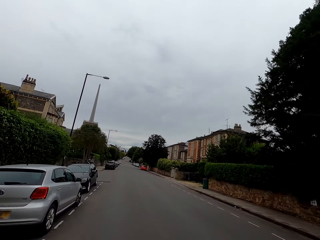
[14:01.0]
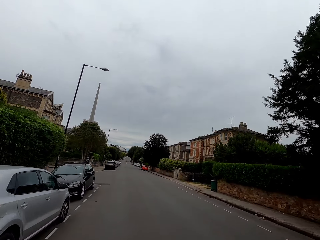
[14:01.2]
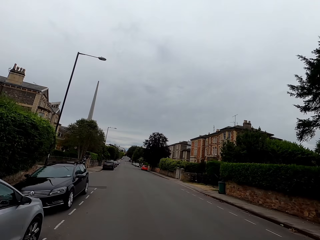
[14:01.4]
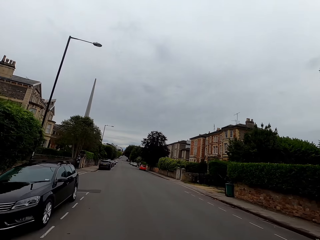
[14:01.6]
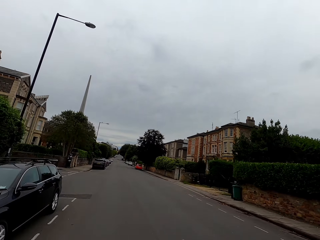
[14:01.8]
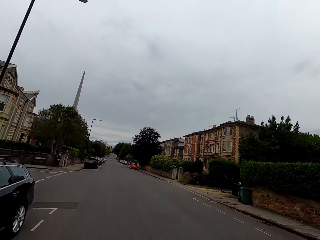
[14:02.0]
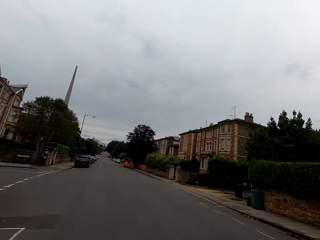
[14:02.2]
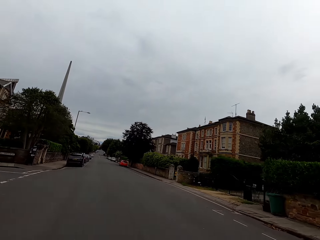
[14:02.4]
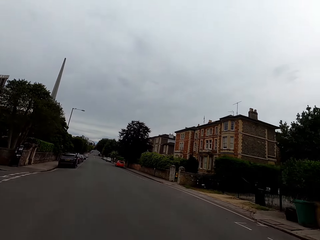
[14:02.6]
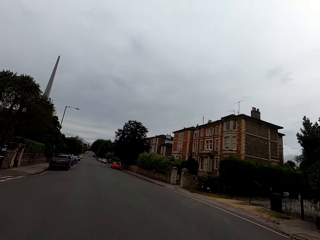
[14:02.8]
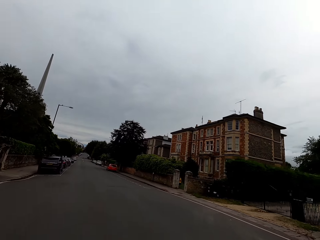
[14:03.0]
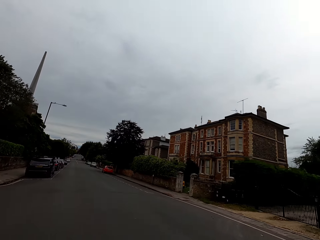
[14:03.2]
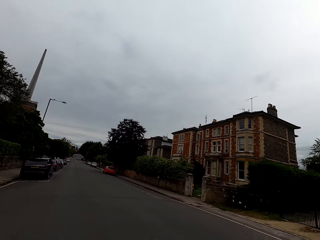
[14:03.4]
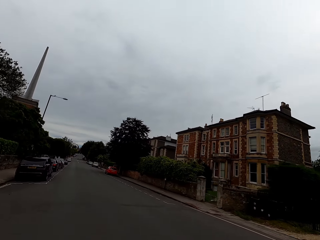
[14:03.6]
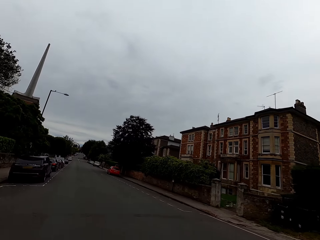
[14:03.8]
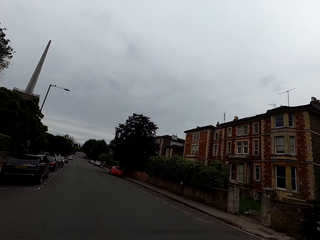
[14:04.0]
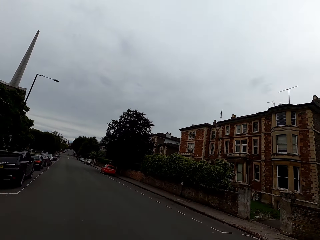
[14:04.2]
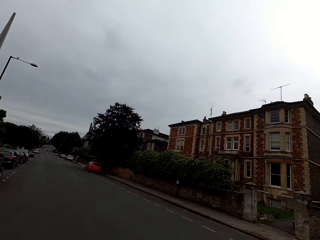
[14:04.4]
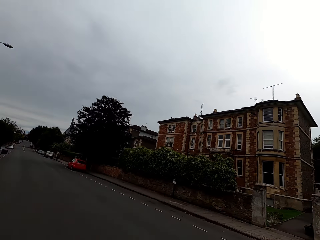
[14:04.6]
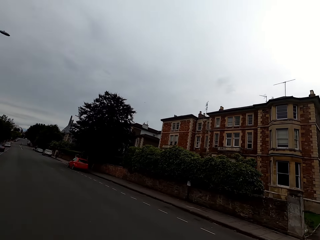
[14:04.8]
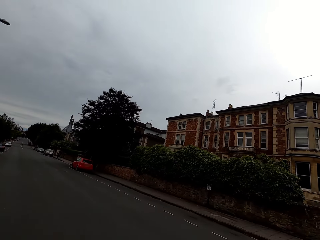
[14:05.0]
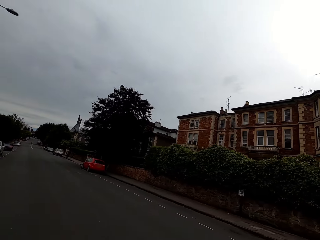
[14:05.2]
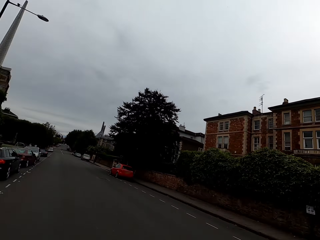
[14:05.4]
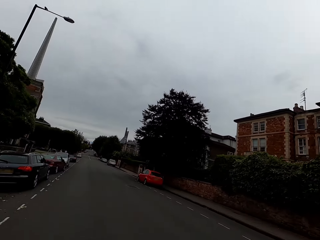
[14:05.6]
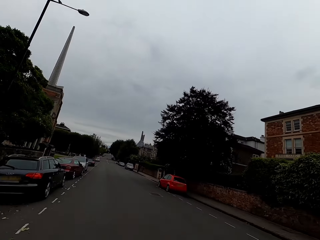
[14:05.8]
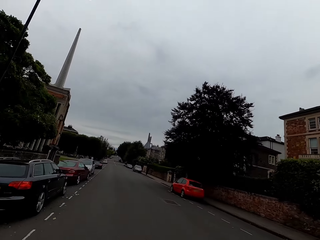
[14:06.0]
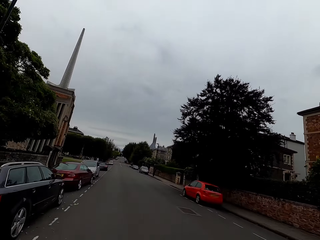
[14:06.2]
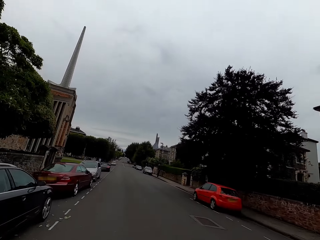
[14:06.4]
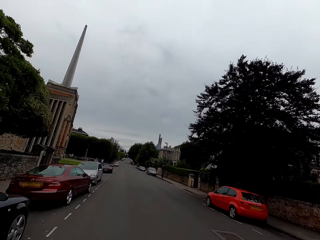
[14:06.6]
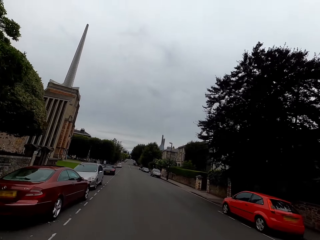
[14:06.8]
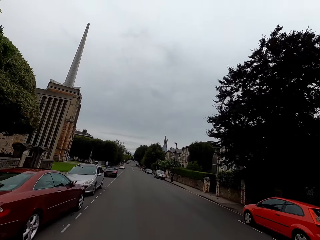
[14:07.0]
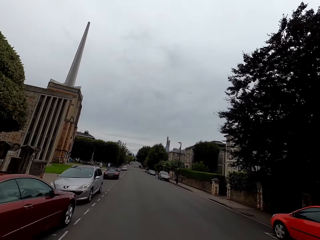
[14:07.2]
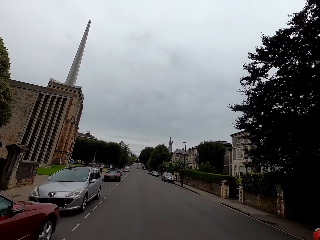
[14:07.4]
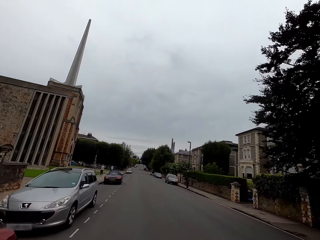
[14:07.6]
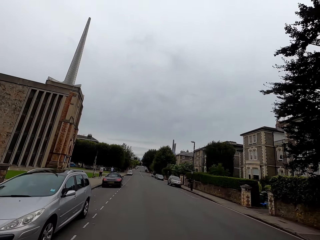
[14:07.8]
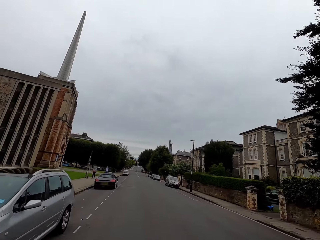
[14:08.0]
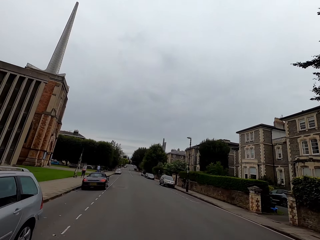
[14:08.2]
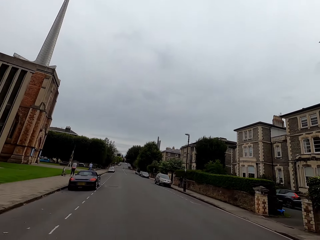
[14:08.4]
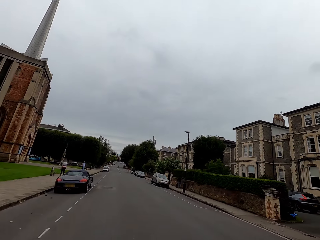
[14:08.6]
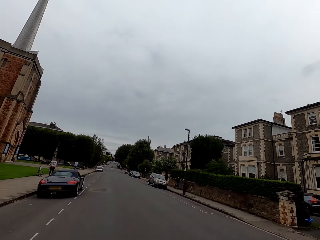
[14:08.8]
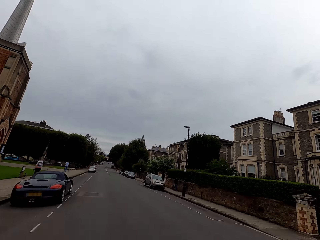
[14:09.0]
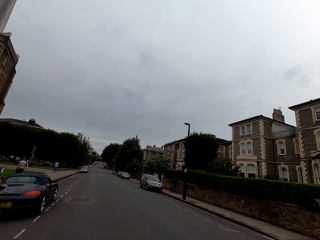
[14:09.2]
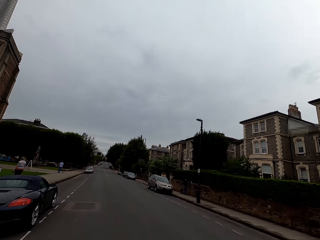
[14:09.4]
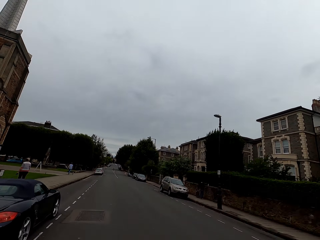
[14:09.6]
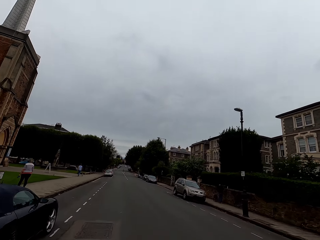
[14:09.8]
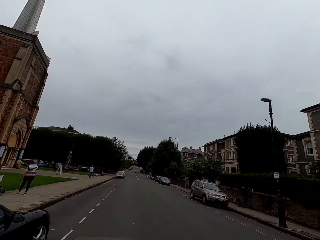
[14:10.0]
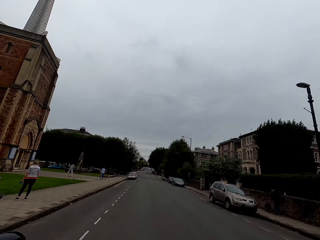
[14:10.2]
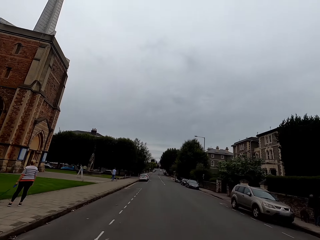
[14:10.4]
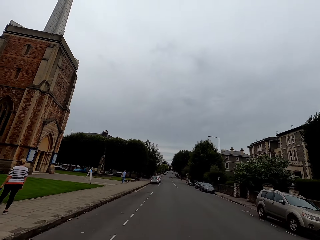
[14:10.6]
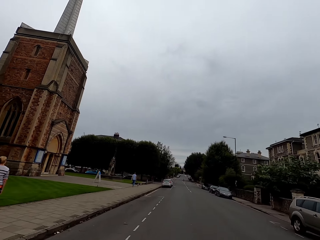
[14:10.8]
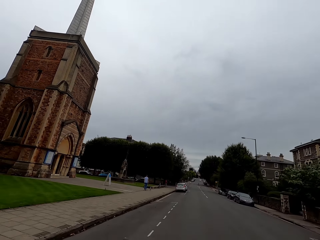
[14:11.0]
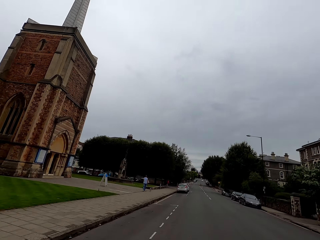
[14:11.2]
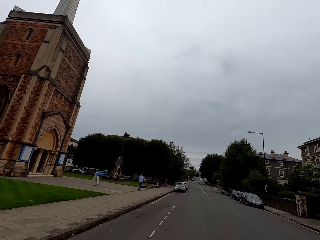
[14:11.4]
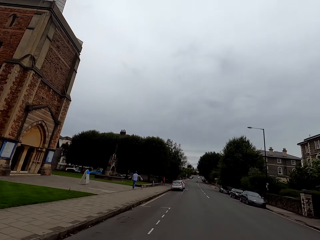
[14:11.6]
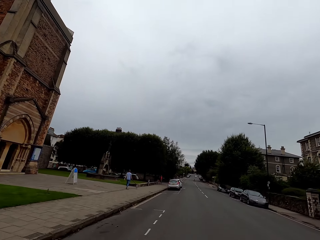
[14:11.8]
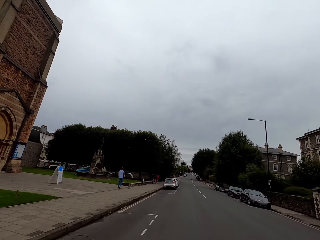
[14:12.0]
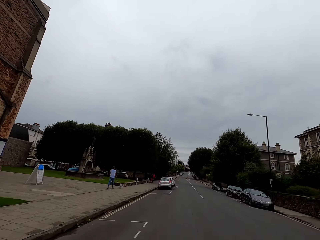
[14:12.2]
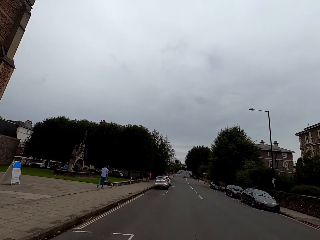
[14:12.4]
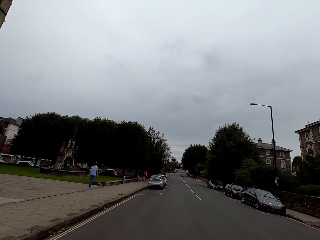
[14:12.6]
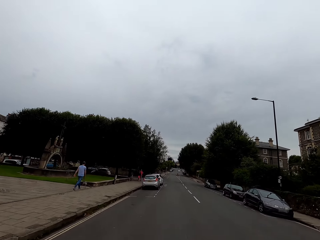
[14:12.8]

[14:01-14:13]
The camera wearer rides a bike on the road and looks around.

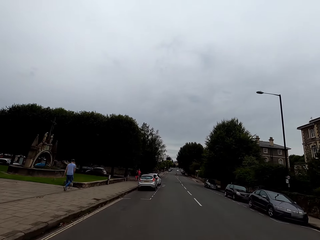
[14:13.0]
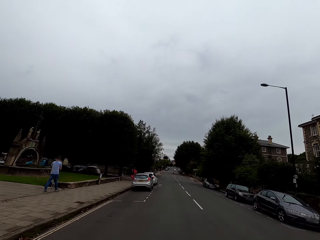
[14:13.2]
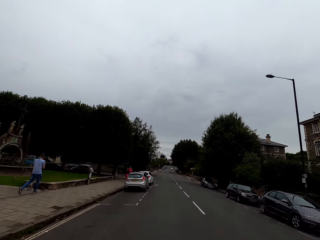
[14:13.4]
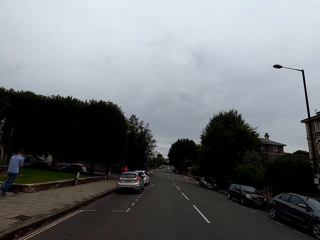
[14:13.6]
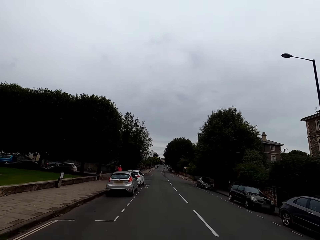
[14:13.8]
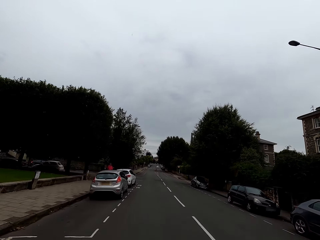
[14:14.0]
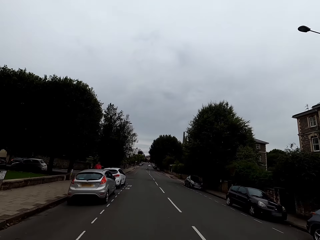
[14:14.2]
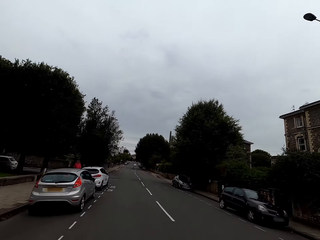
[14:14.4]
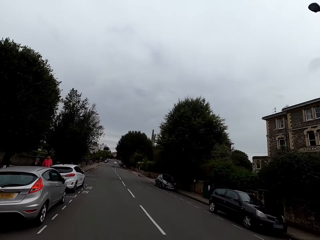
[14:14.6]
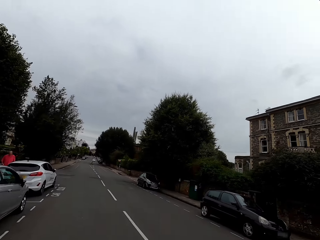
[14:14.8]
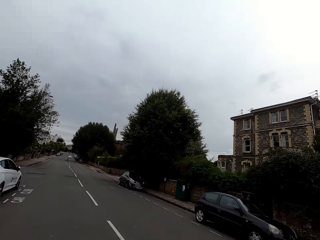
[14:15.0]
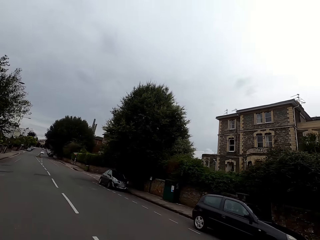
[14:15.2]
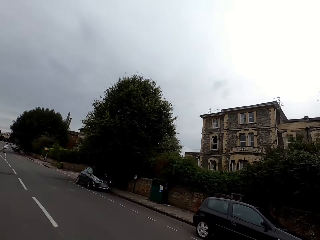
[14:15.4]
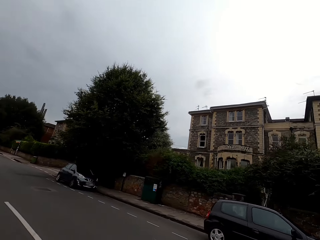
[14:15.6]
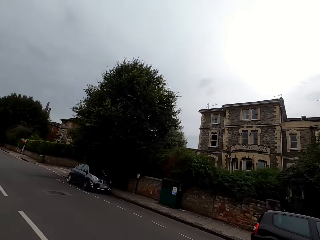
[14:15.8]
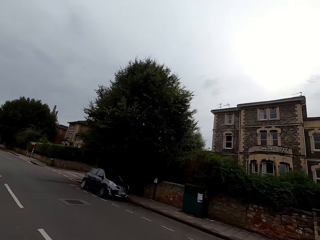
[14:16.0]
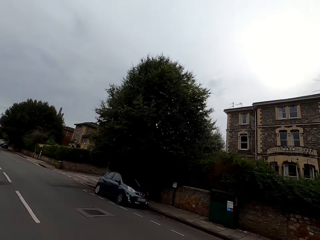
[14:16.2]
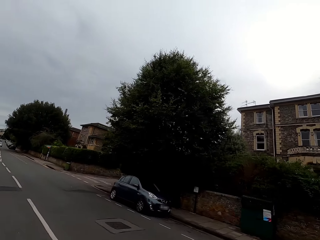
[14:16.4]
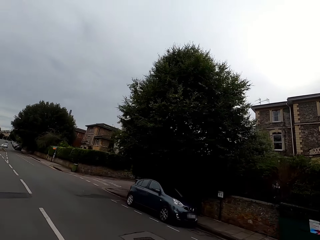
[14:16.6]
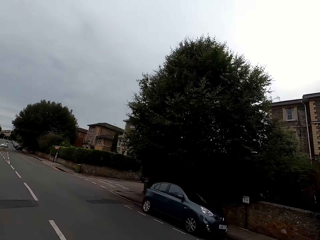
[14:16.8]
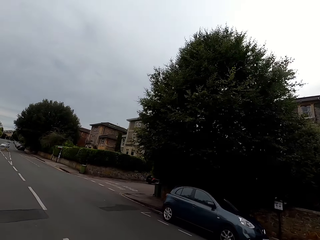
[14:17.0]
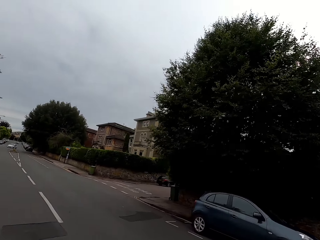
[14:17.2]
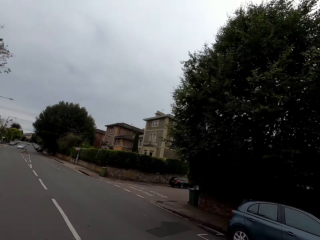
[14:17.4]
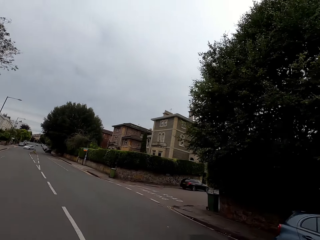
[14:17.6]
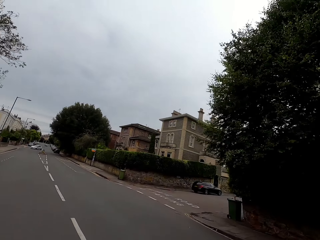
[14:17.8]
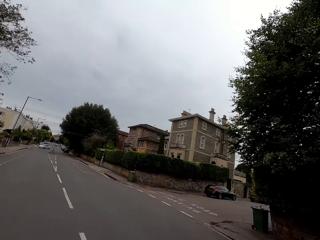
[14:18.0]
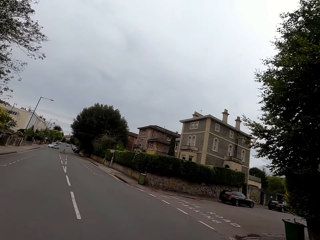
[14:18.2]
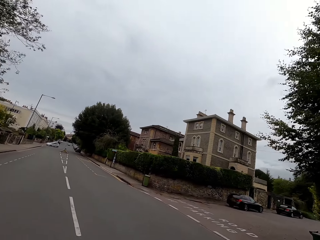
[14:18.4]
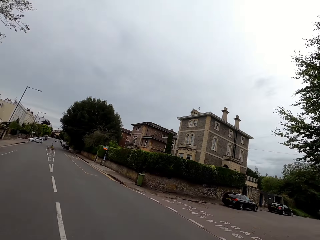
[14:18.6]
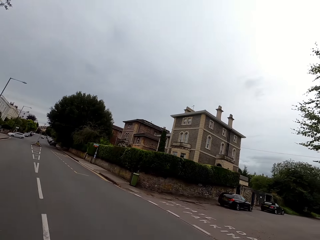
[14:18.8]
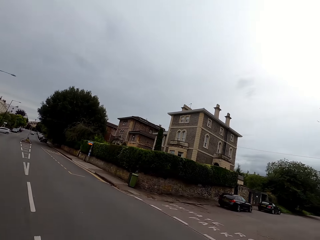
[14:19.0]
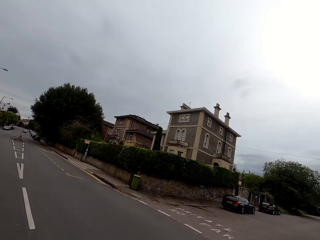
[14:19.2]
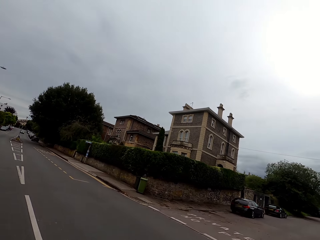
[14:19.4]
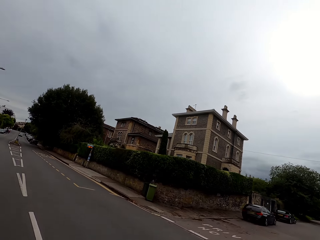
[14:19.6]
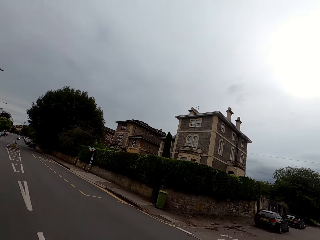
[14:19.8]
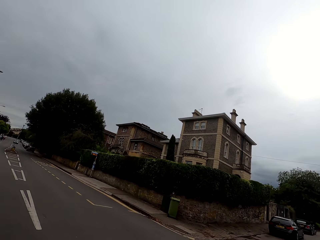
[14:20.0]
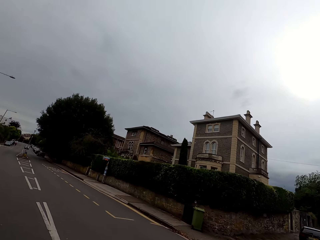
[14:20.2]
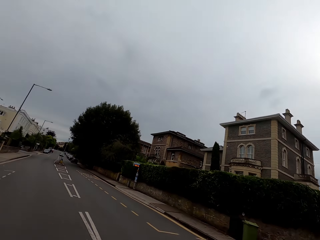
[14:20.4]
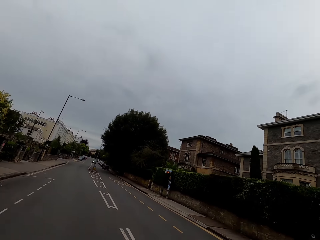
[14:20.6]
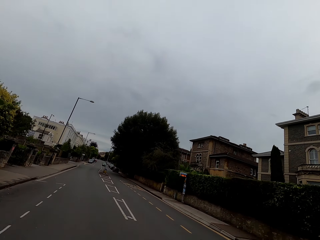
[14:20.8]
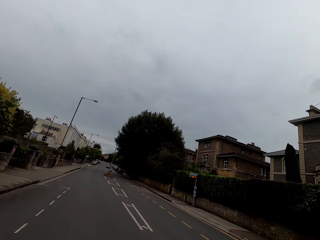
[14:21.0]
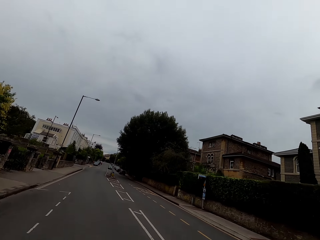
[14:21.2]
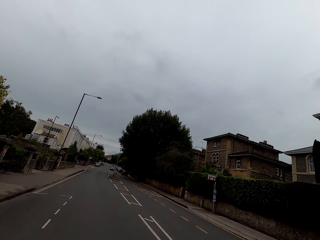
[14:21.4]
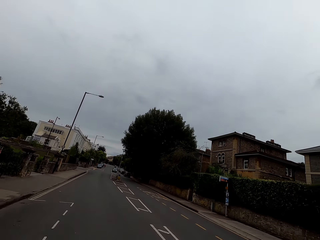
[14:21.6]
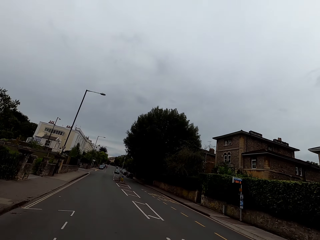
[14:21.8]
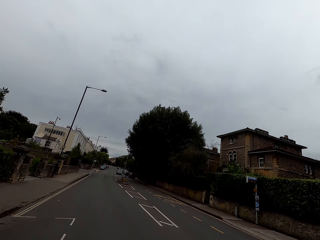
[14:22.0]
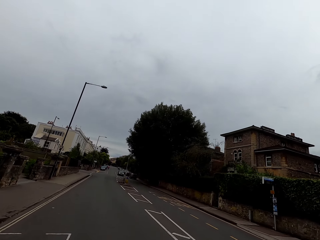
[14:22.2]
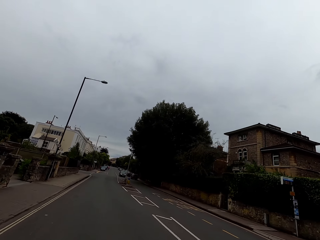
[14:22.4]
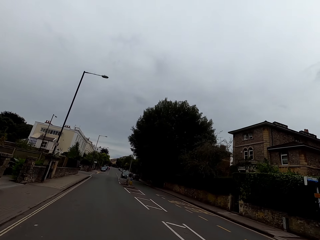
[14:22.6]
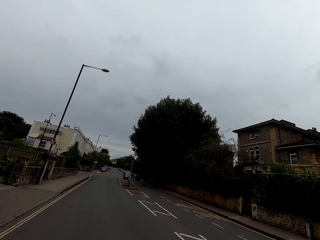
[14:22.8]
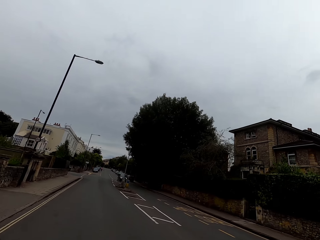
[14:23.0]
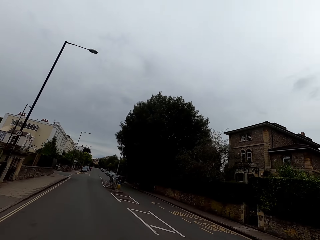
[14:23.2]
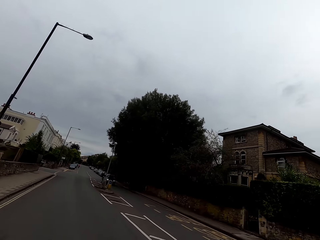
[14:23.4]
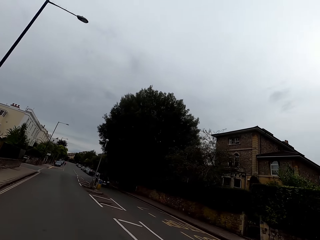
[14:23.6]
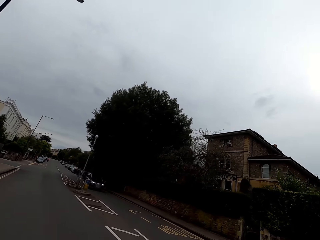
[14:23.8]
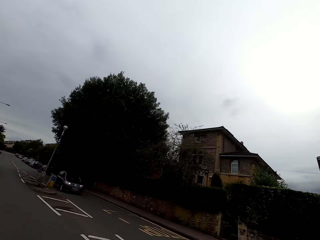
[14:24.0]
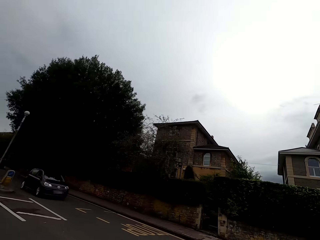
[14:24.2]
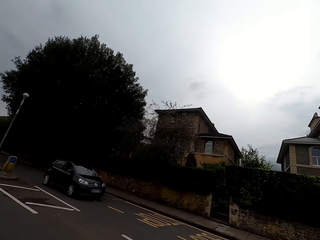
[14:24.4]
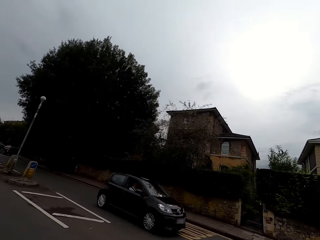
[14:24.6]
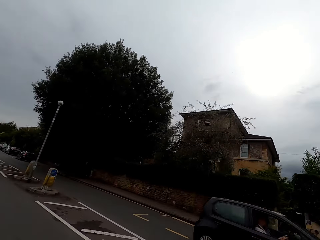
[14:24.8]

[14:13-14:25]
The camera wearer rides a bike on the road and looks around.
